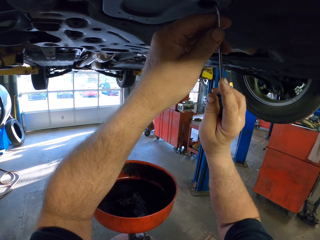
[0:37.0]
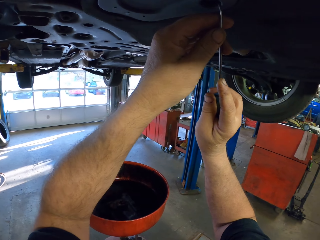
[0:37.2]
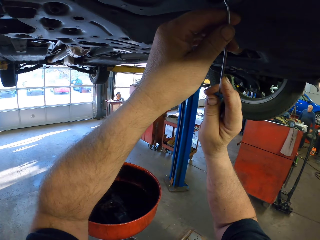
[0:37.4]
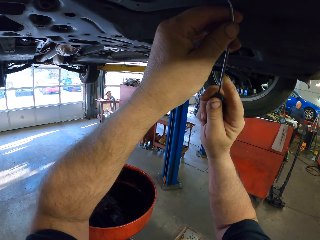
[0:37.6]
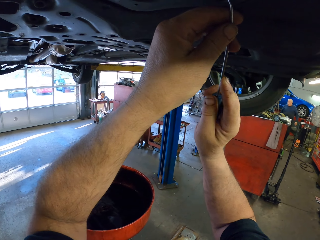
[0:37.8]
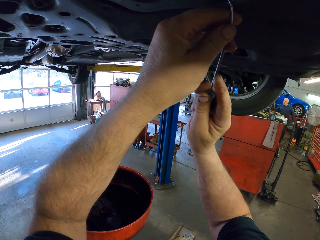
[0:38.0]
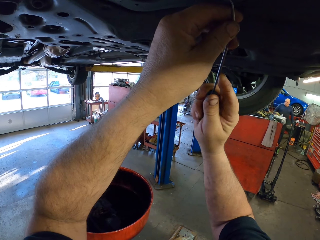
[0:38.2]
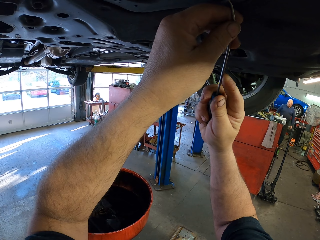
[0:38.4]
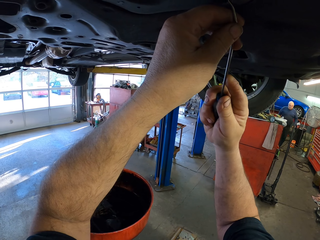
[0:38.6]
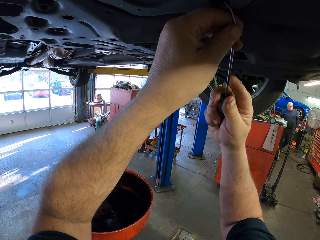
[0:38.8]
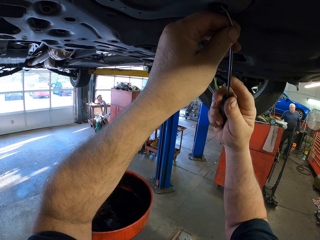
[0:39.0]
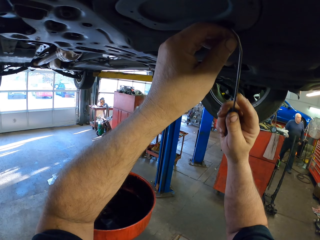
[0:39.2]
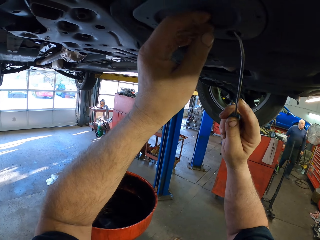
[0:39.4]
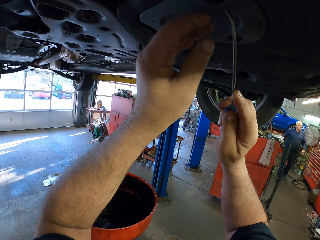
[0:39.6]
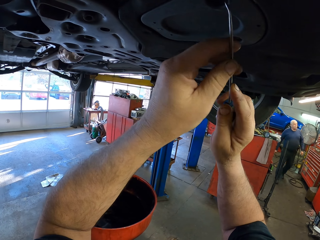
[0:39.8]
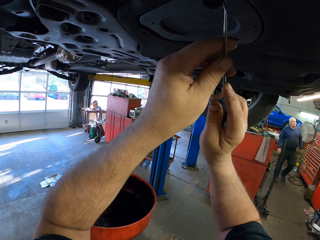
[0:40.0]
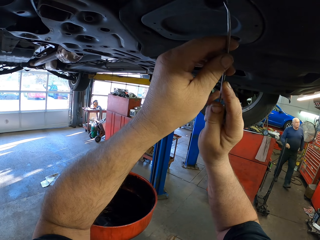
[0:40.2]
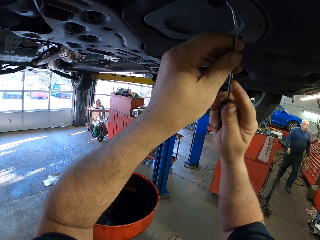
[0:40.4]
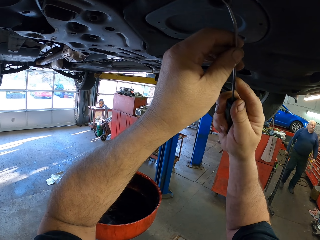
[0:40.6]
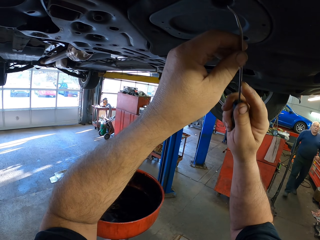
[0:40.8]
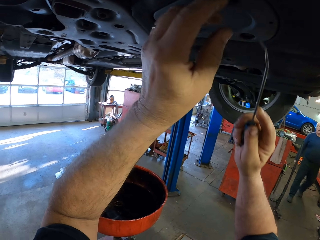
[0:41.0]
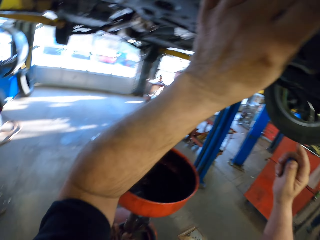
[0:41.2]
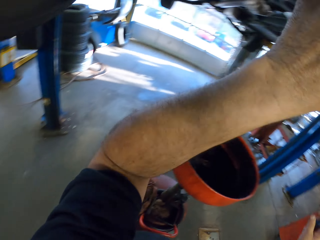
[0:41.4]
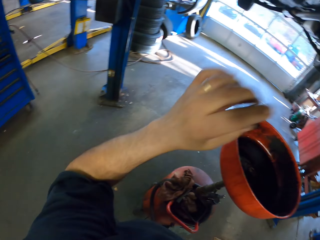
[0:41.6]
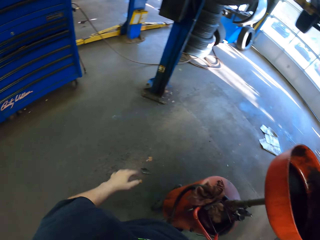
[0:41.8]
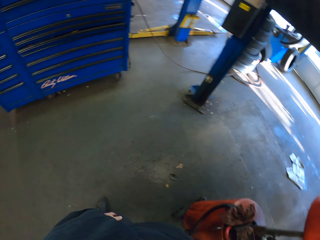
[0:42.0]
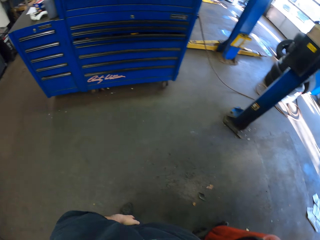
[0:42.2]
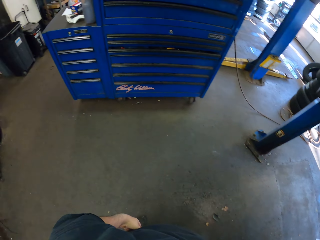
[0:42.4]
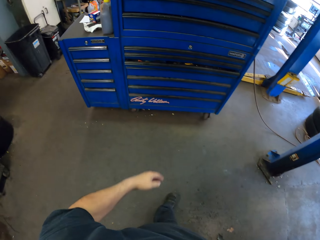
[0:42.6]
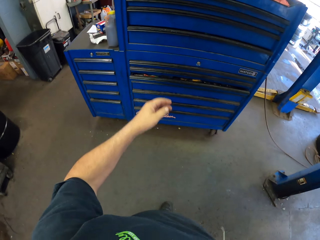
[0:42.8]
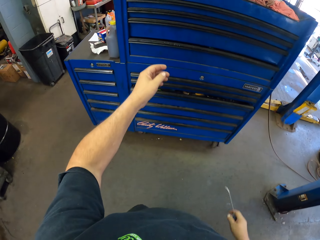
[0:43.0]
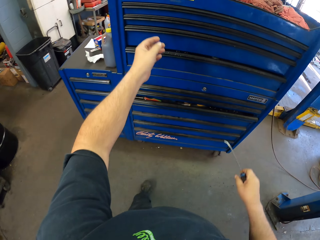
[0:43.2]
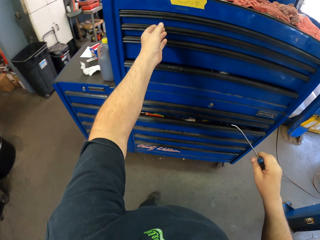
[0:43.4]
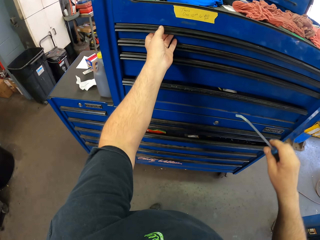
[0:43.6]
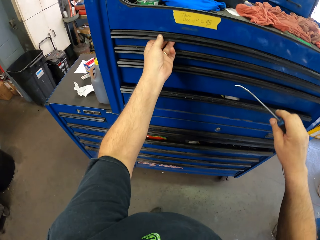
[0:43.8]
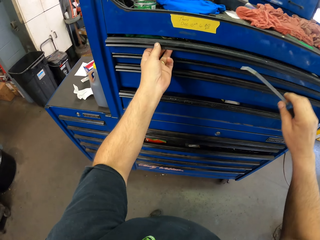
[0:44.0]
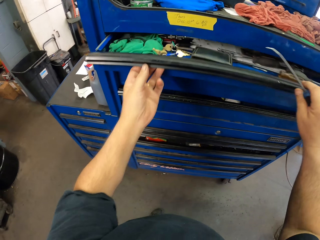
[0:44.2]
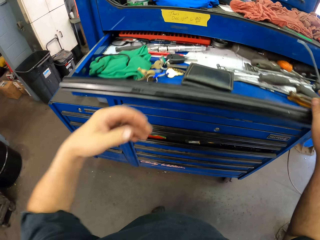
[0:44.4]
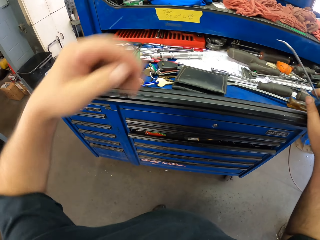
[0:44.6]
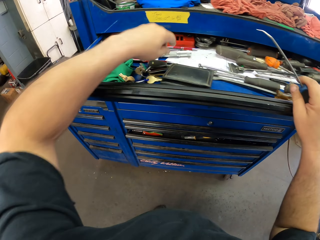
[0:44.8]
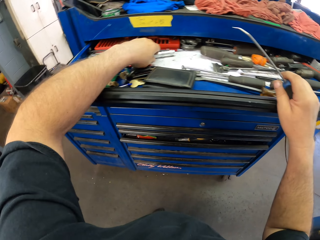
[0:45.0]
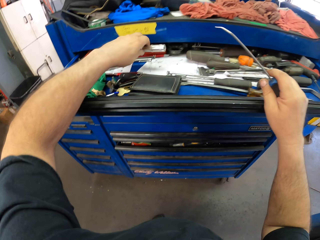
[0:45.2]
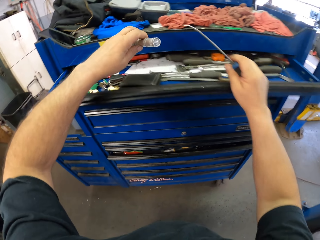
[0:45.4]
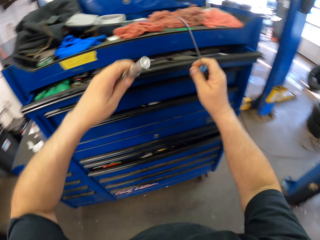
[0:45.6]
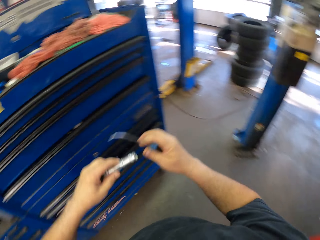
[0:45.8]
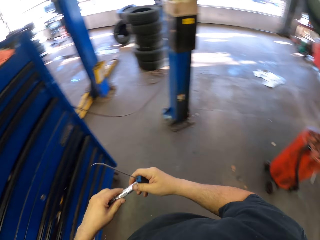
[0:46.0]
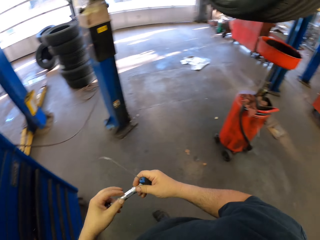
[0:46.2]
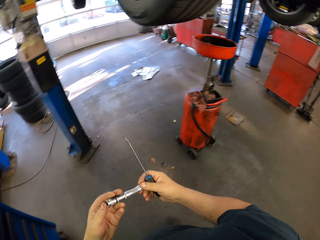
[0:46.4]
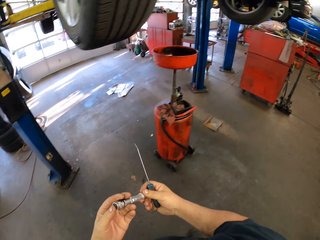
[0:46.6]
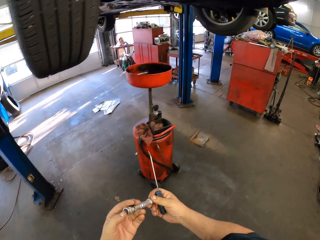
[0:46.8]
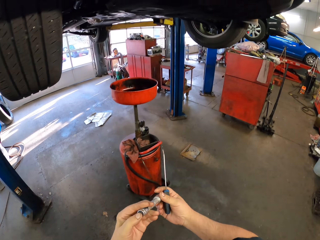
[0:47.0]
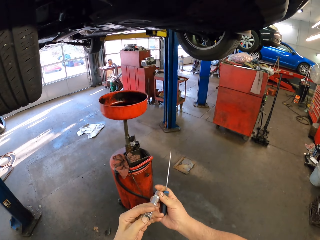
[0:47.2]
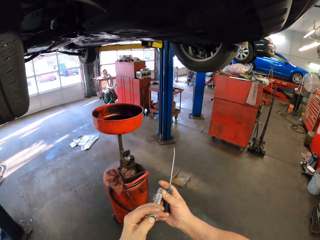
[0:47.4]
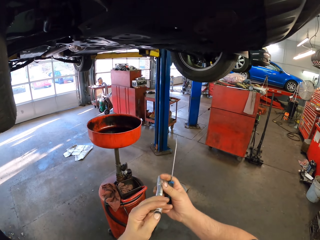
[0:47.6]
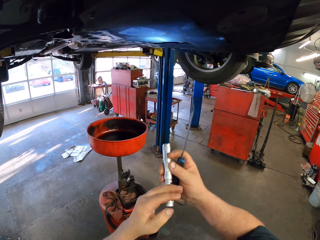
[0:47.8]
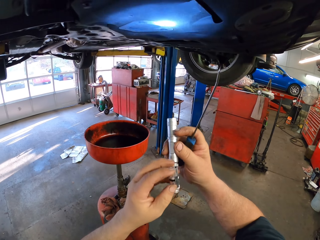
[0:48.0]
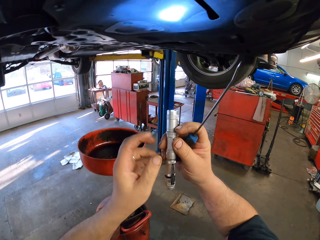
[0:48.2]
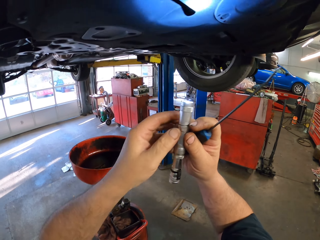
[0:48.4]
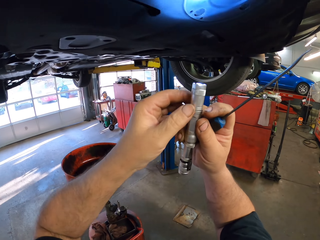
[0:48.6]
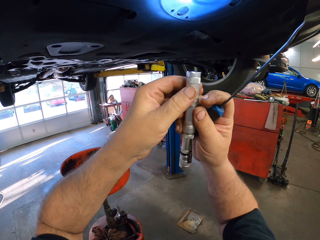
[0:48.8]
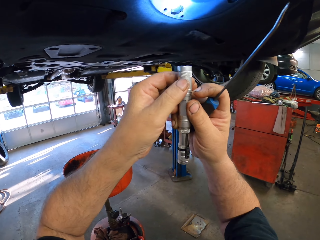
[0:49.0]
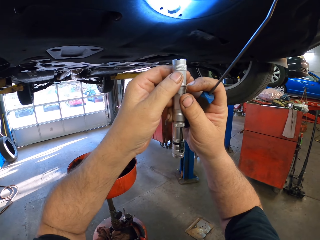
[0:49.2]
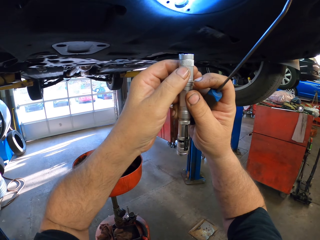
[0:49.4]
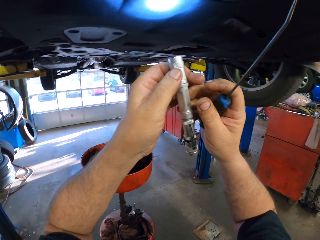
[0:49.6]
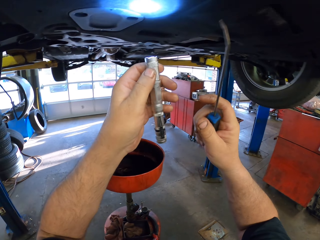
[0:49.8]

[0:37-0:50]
The camera wearer pulls a lid with a screwdriver. They walk around the garage. They open the tool drawer, pick up the torch or flashlight from the tool drawer, and close the tool drawer. They turn on the flashlight. They light the torch under the vehicle.

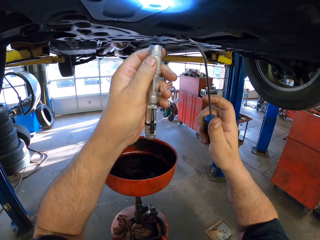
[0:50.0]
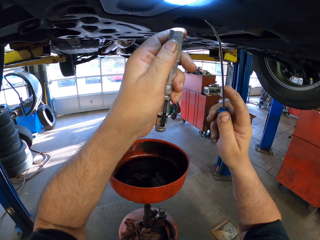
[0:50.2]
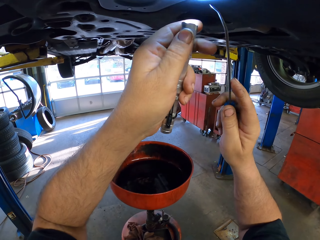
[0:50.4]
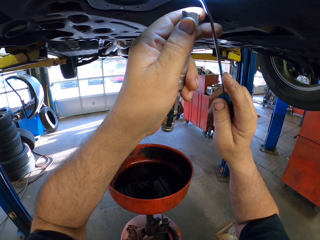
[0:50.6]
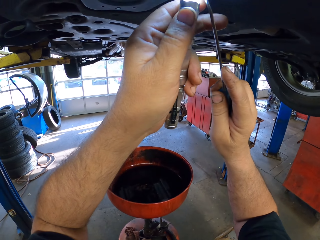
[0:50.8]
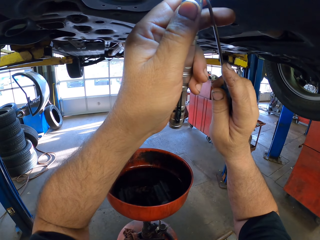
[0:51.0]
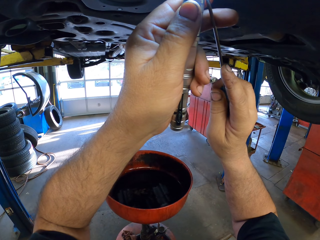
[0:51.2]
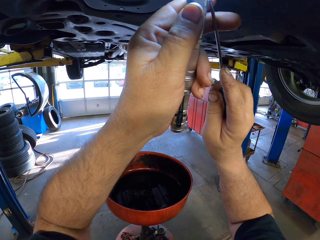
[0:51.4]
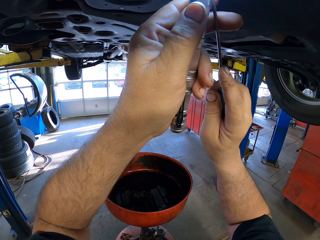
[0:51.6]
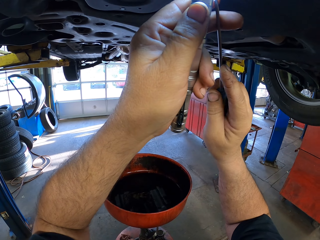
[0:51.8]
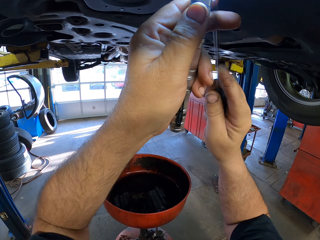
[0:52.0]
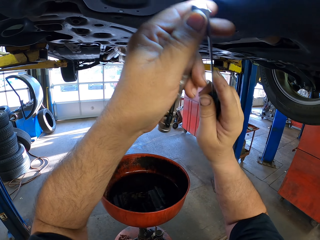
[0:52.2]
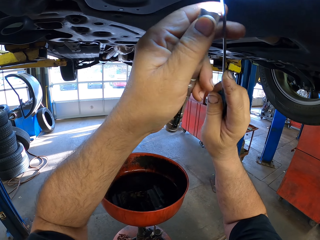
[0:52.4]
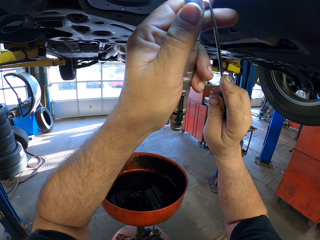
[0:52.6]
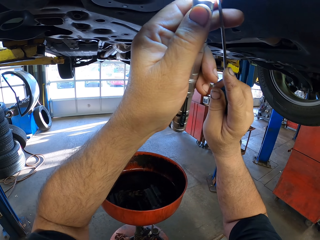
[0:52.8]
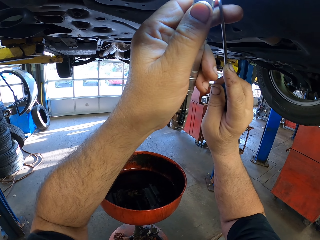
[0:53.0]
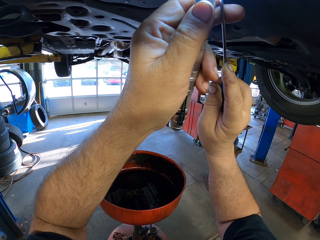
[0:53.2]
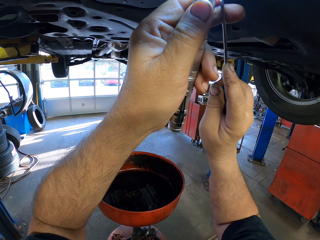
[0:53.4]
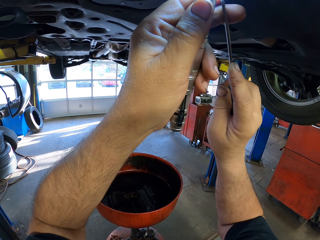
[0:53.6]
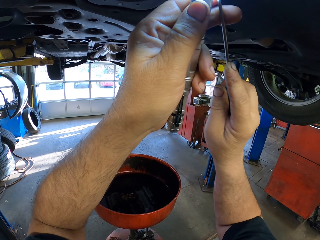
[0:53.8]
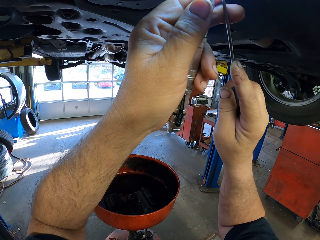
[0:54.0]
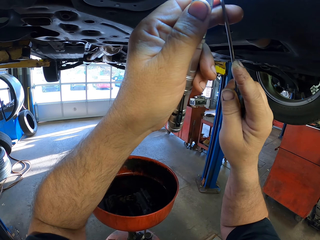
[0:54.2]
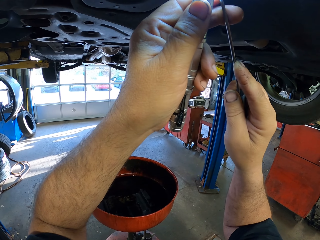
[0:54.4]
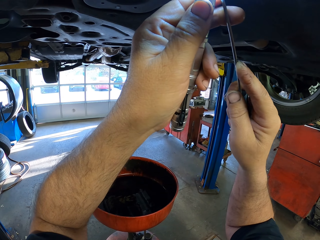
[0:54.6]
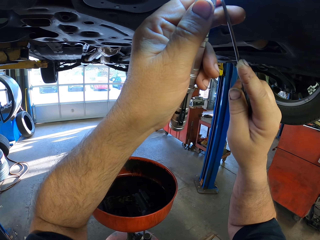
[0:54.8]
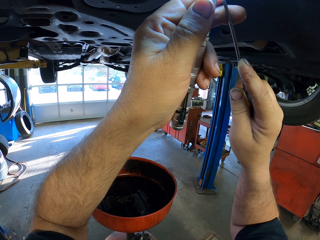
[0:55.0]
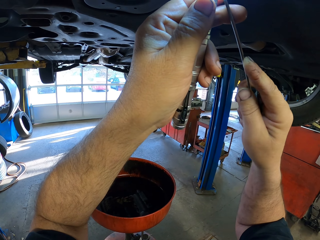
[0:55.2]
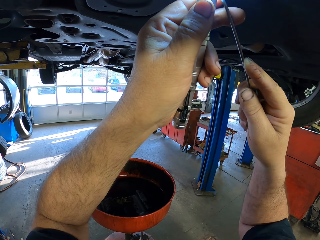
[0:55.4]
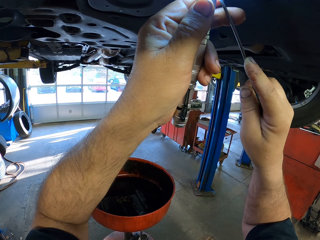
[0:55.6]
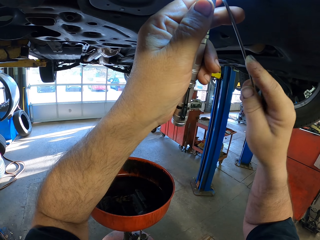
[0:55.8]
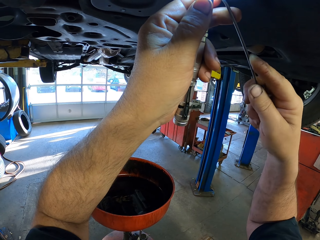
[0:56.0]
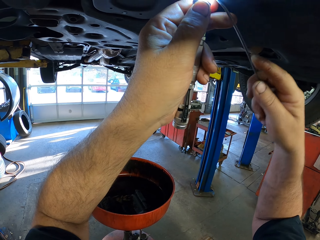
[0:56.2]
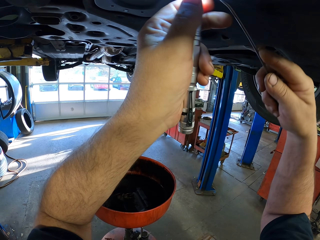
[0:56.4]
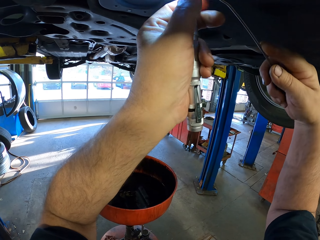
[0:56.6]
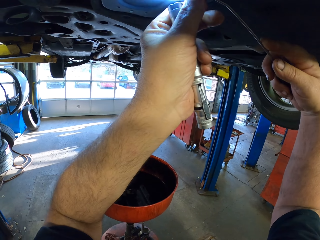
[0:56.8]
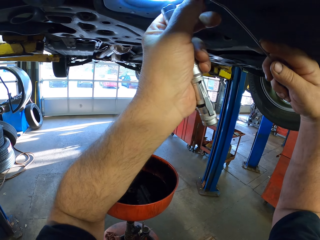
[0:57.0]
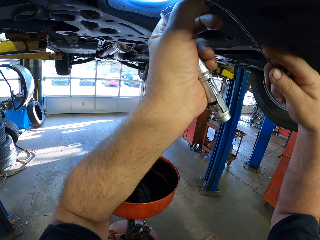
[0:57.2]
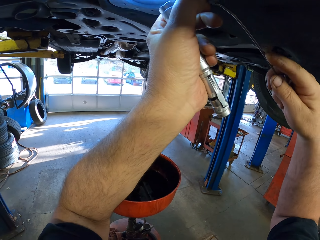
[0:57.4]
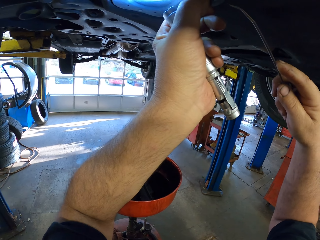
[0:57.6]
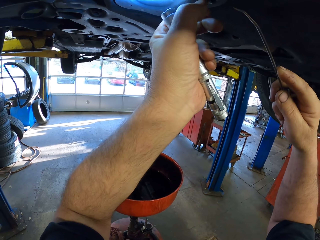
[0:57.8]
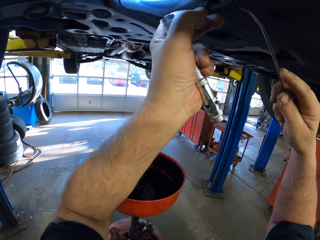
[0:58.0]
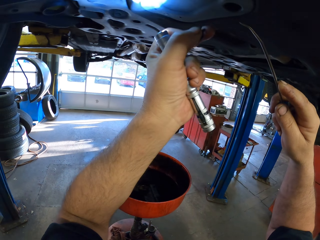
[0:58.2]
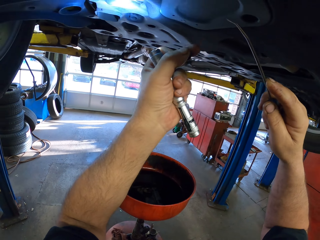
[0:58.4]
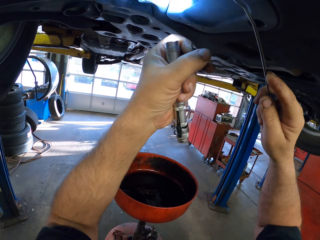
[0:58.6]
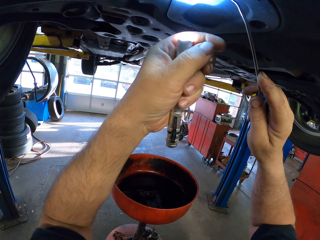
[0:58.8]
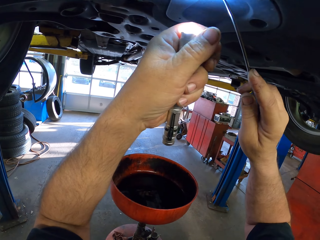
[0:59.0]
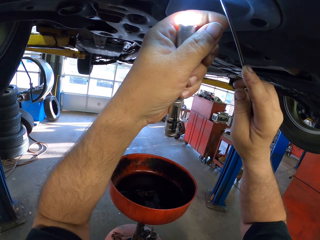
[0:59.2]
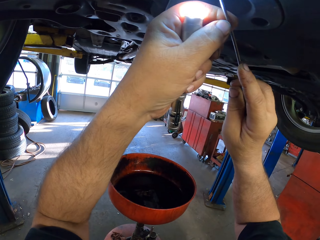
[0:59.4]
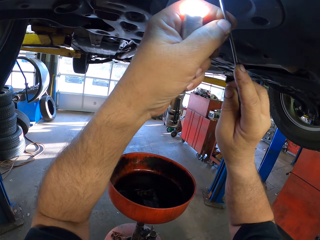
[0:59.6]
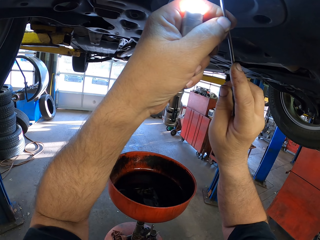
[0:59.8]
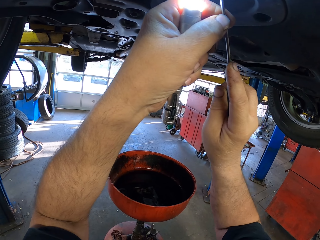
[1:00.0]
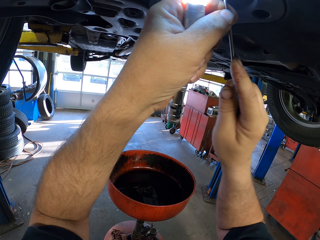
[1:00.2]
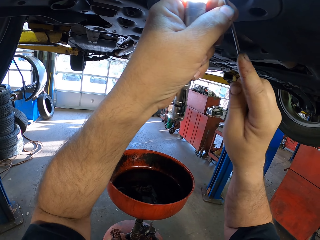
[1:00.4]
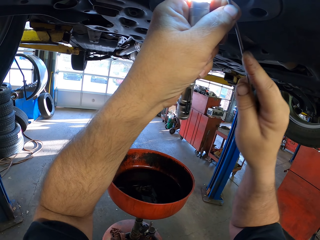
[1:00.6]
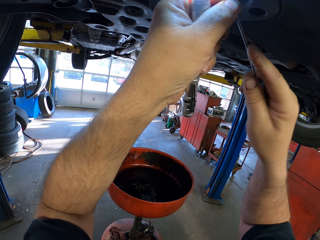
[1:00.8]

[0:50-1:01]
The camera wearer uses a flashlight. They remove screws under the vehicle using a screwdriver. They pull a lid with the screwdriver. They pull a bolt with the screwdriver.
